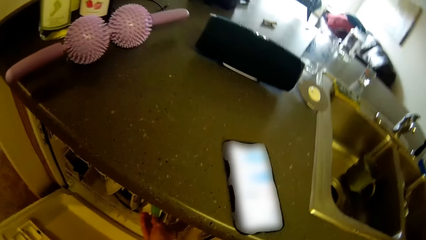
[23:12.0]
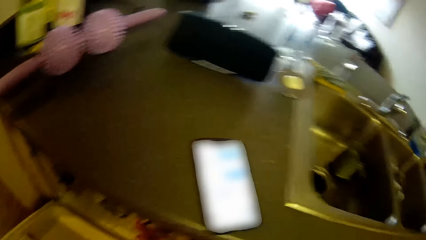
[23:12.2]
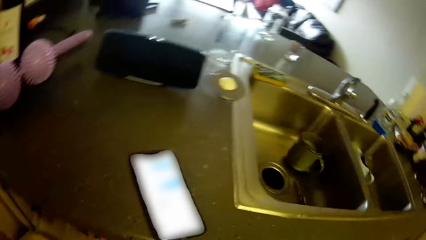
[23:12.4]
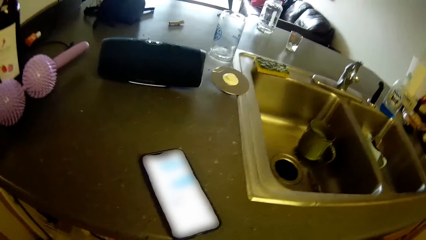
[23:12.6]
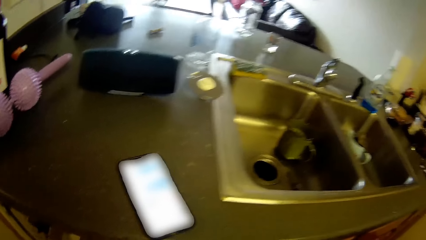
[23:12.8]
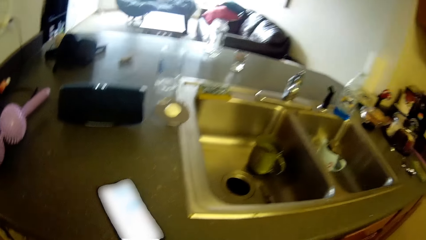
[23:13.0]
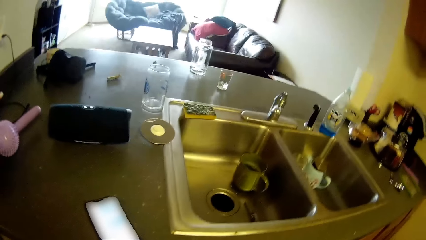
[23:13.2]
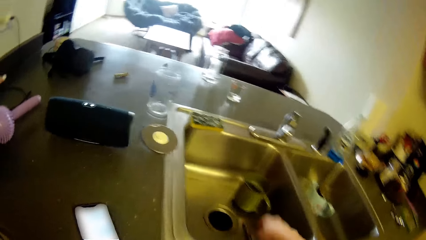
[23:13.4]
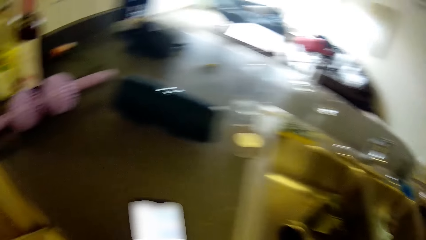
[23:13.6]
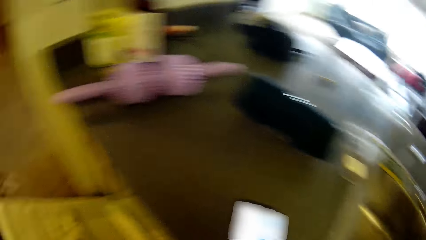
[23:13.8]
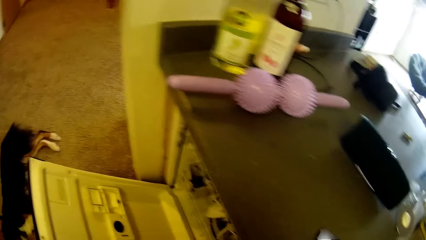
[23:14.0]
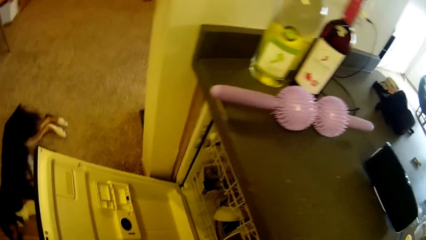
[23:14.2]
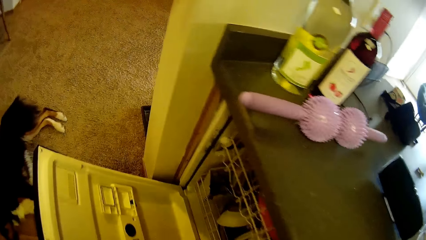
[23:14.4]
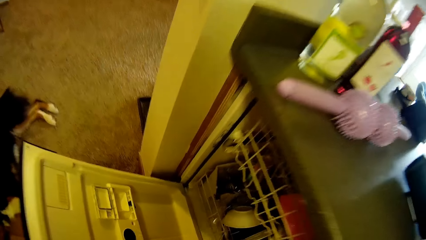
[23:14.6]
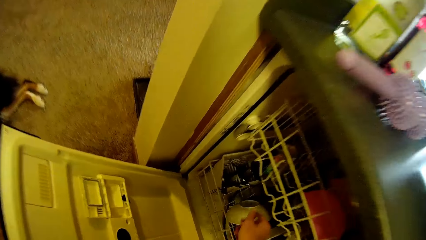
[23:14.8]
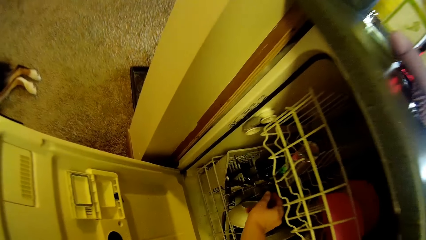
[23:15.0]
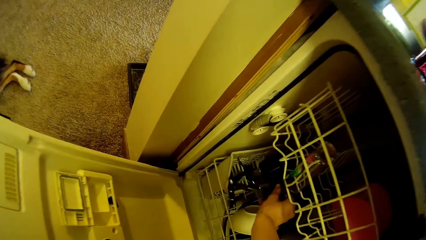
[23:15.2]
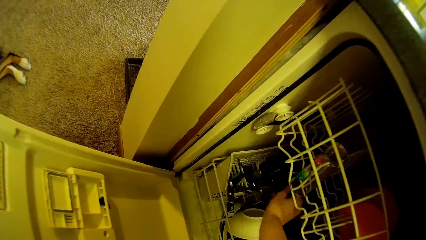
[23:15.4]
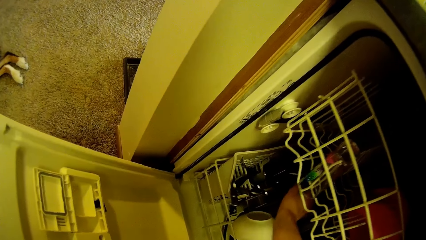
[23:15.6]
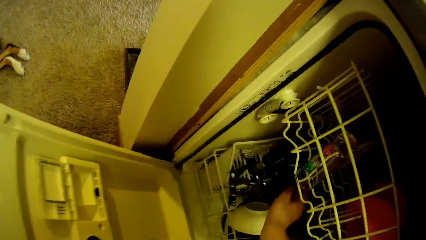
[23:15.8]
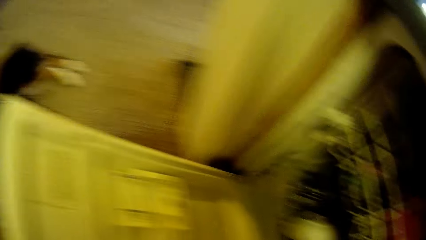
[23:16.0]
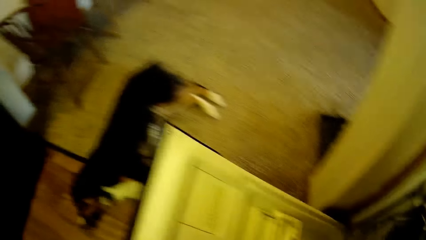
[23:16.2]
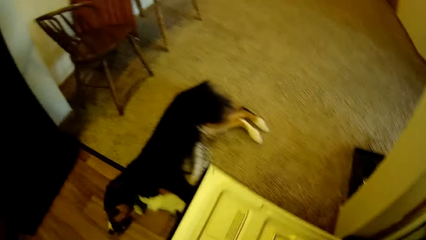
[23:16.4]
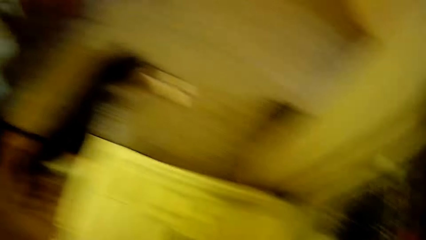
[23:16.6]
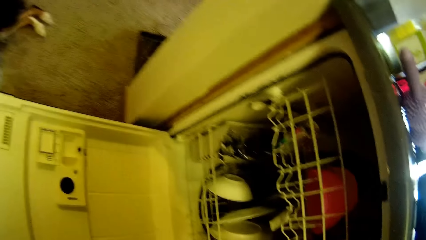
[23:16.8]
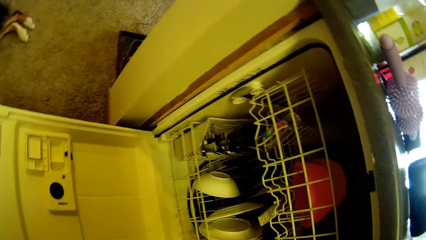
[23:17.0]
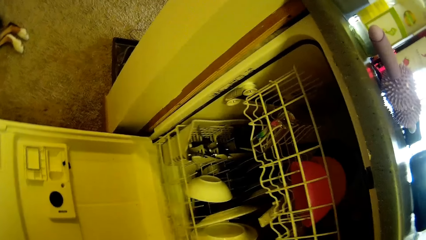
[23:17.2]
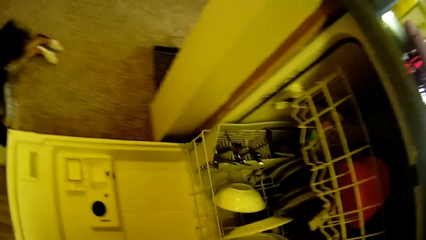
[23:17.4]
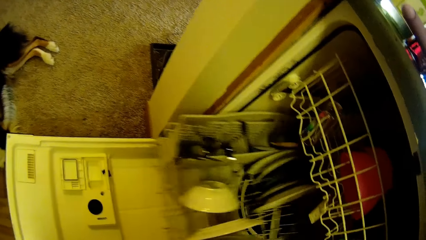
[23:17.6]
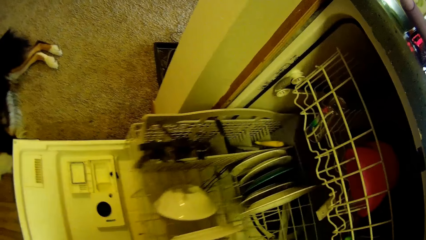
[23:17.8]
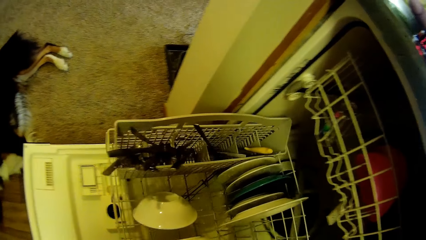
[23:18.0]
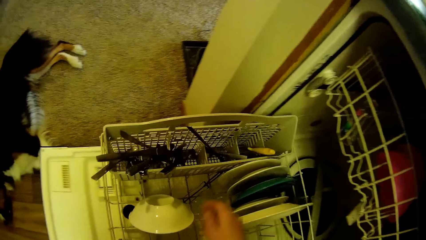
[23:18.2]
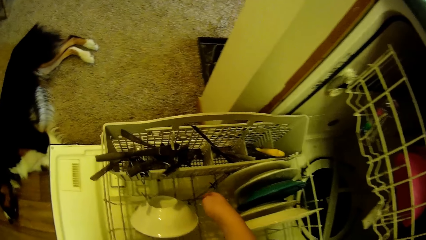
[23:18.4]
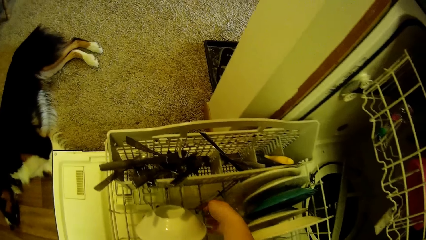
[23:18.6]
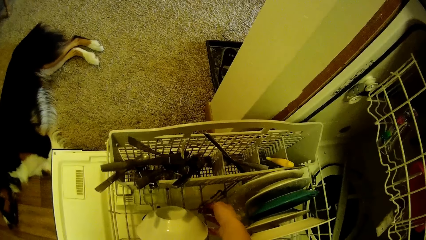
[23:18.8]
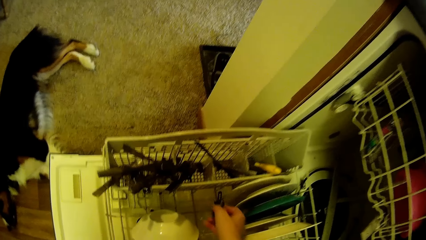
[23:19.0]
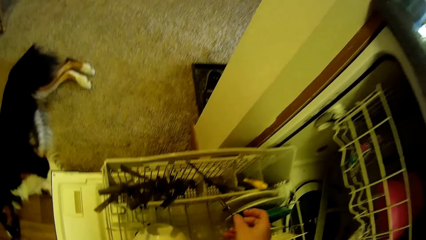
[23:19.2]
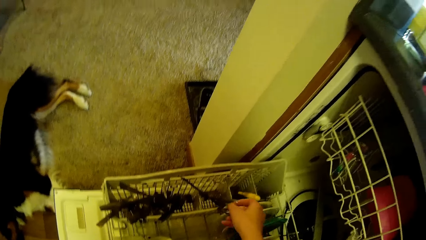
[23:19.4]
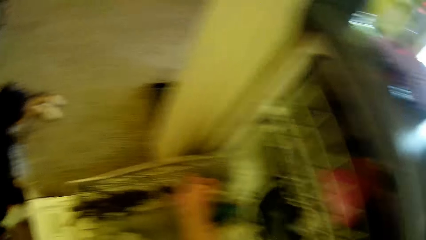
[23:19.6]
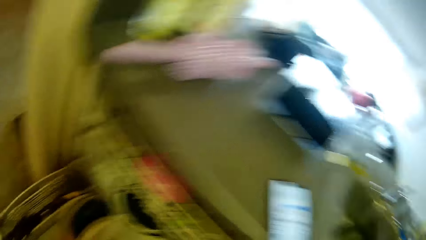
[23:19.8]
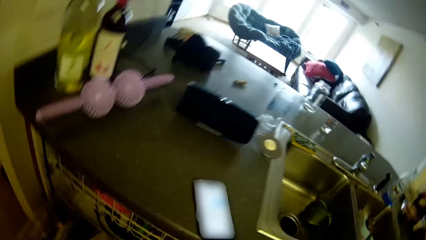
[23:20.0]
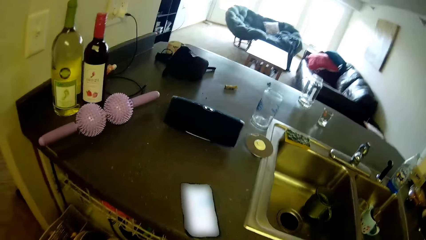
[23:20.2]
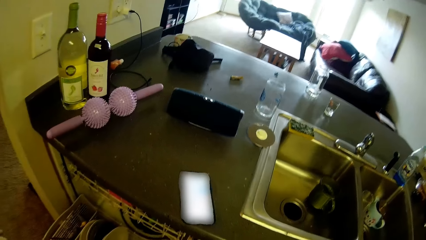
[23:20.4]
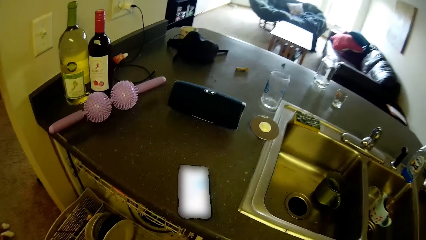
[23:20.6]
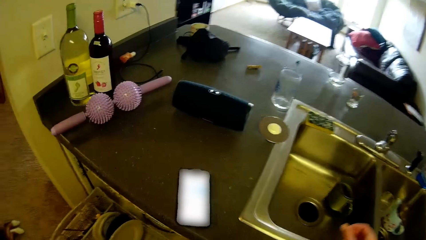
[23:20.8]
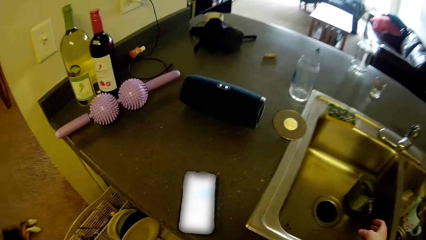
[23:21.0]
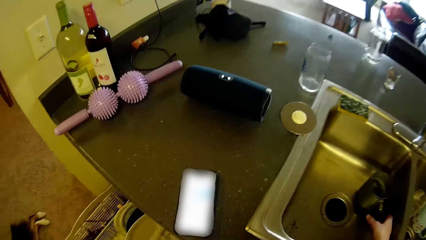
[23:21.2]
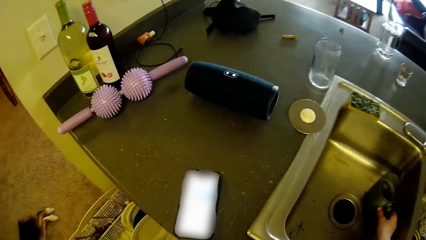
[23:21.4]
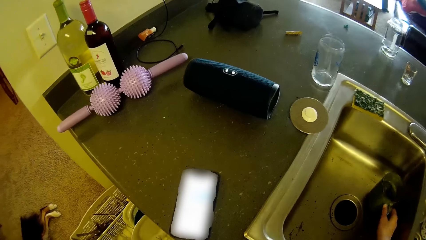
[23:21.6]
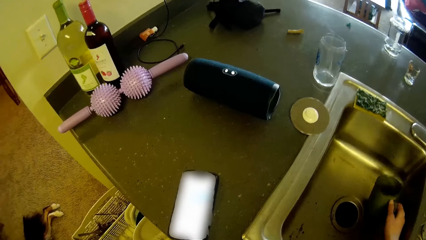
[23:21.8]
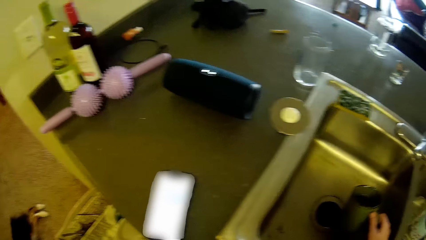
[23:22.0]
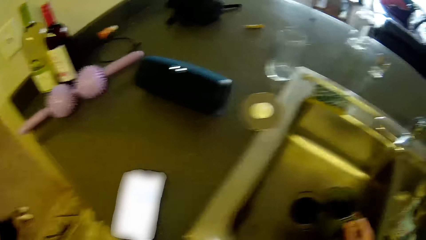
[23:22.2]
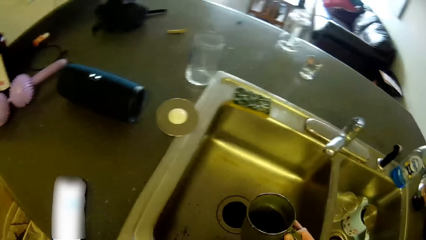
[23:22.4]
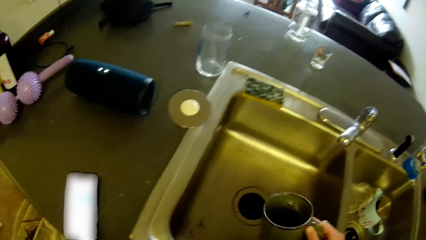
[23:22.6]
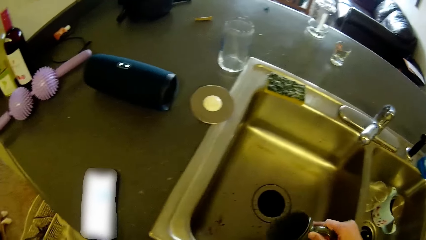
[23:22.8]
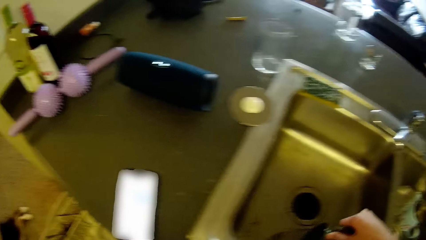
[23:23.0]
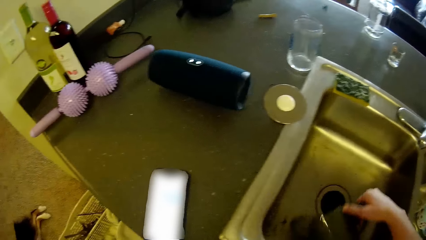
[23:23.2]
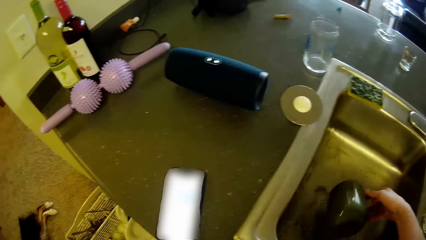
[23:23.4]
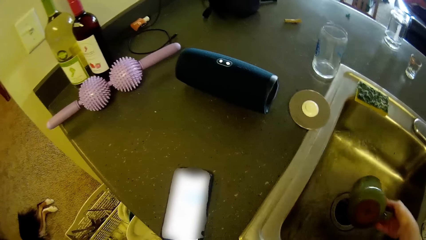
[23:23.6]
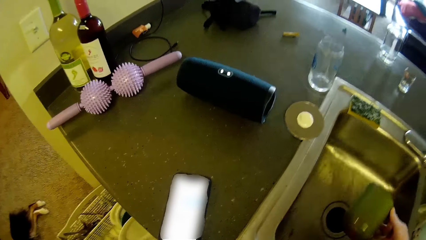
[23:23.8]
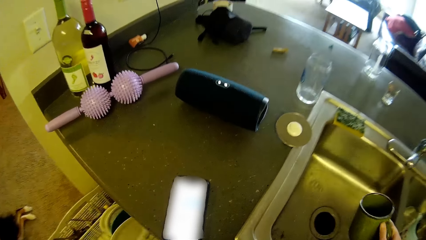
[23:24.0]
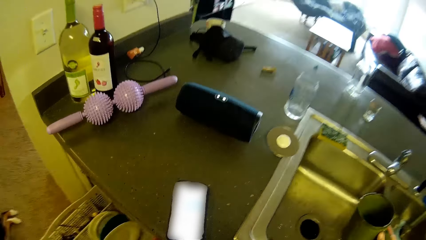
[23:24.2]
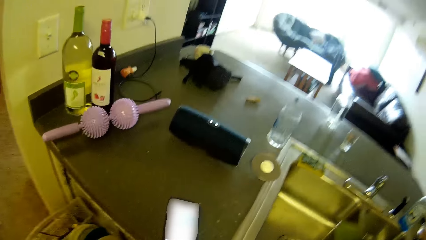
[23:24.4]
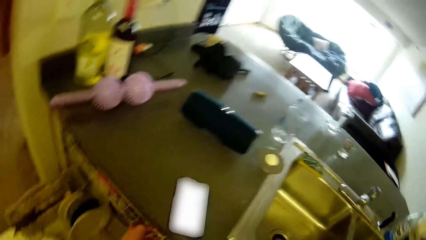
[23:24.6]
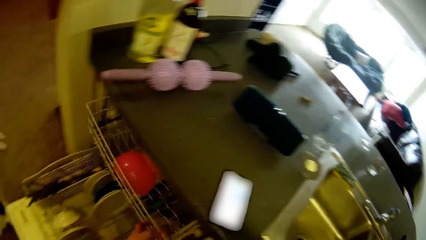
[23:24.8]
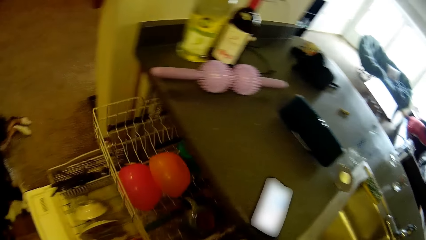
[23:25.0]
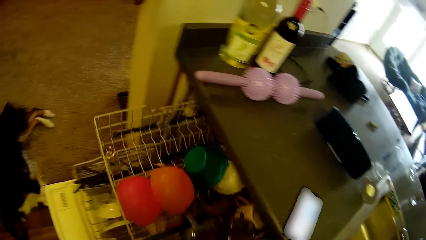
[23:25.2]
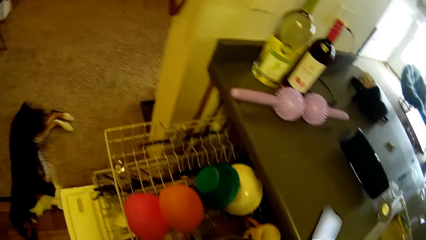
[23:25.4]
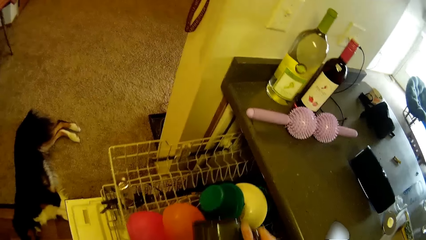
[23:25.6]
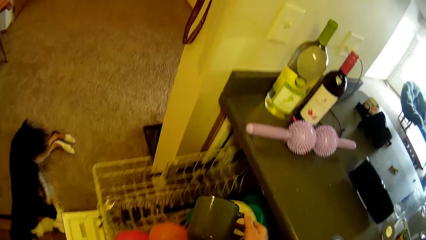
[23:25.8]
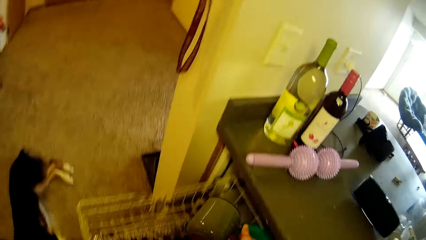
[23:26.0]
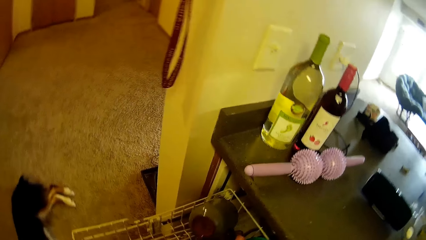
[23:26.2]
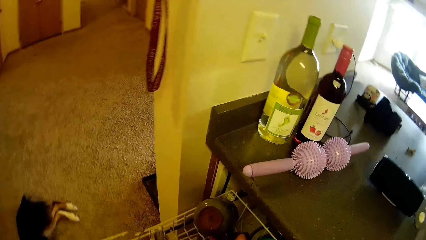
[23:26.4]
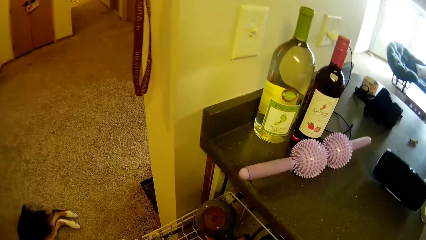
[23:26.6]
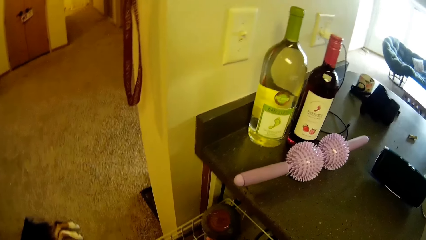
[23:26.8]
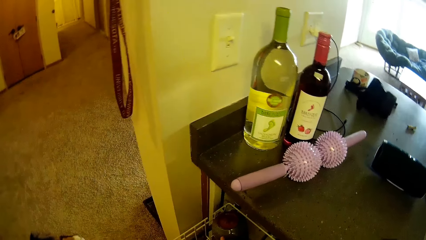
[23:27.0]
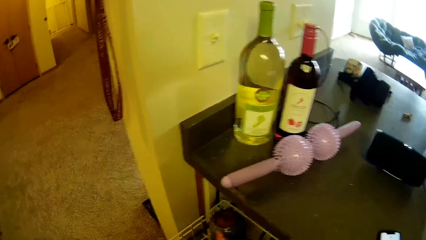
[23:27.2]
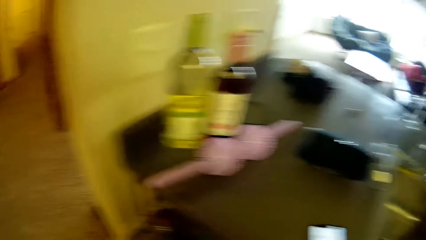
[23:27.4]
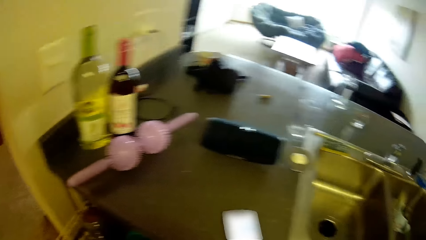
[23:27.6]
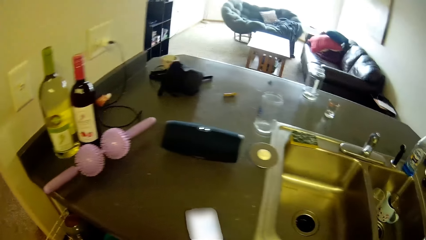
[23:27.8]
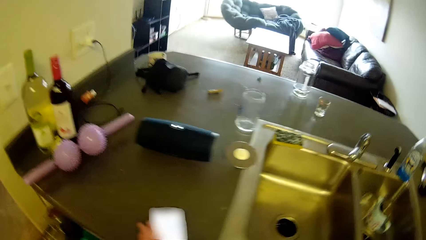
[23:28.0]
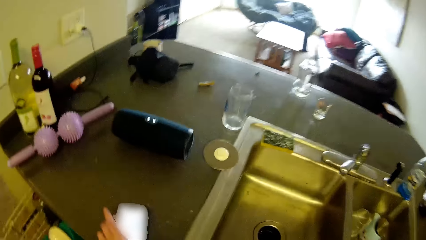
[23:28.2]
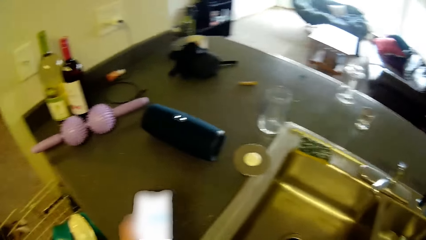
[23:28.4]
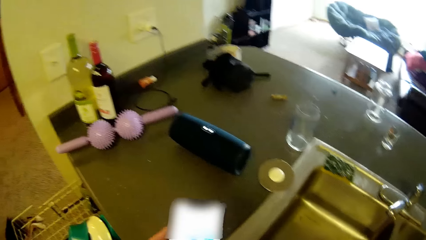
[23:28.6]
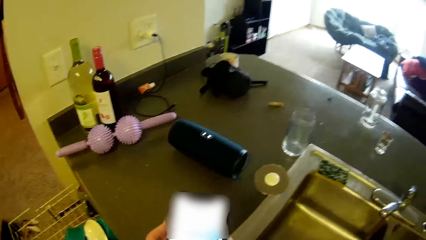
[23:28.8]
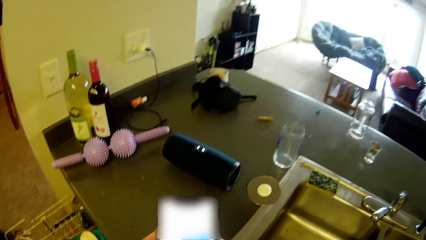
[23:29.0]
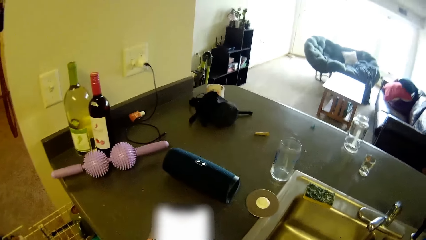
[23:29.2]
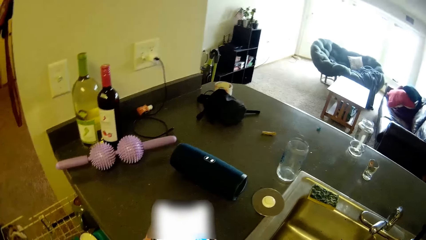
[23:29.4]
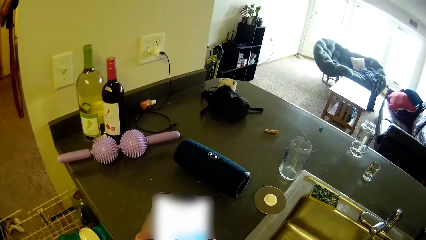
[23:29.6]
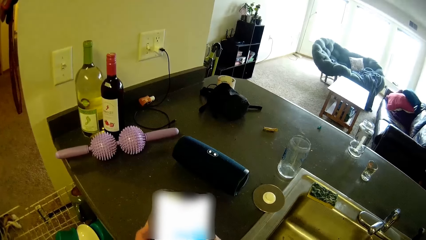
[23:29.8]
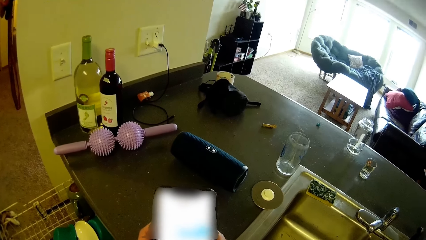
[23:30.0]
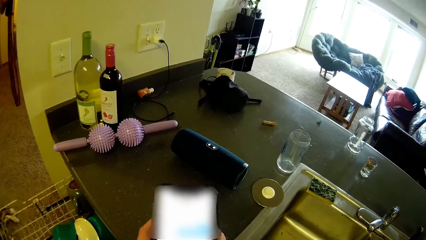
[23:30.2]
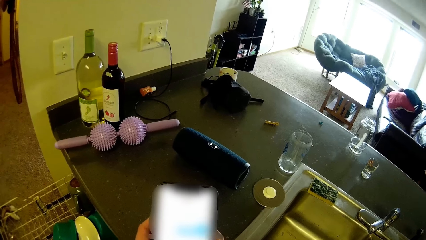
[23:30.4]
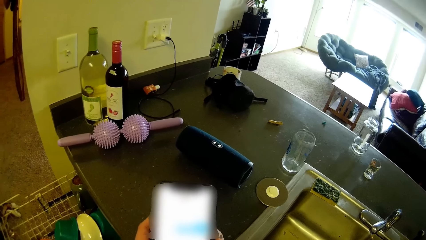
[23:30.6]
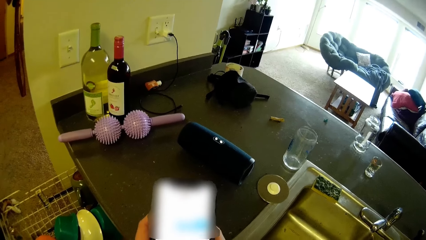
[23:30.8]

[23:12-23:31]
The camera wearer looks around the sink. They place something in the drawer. They pull out the lower rack from the sink cabinet with the left hand. They hold something. They walk to the sink. They pick up a cup from the sink with the right hand. They pour water from the cup into the sink. They pull out the upper rack from the sink cabinet with the left hand. They put the cup in the rack. They pick up the phone from the sink with the left hand. They scroll the phone. They operate the phone.
